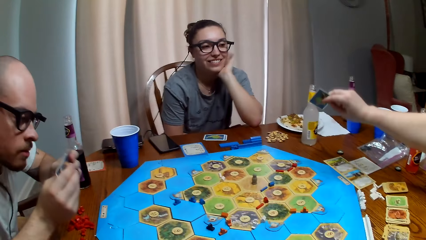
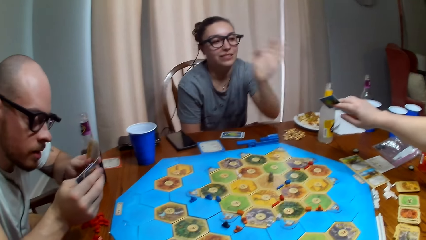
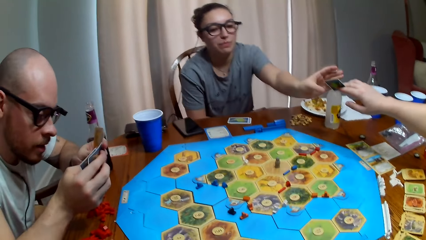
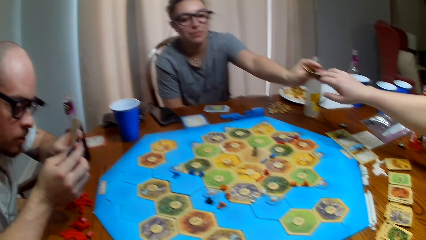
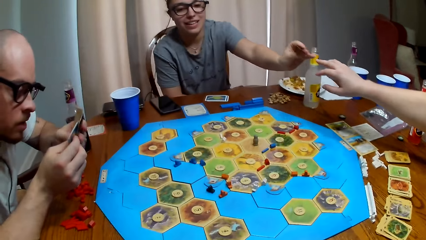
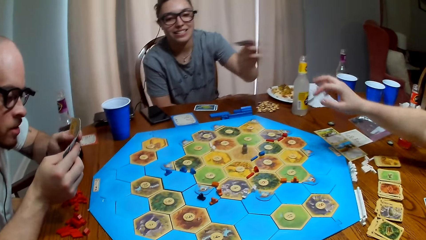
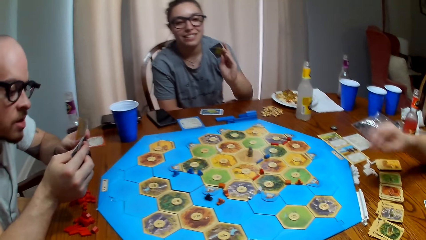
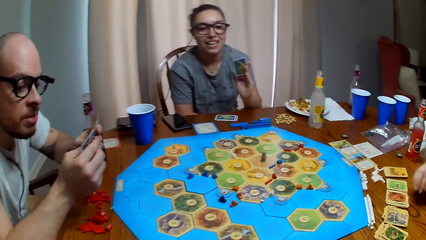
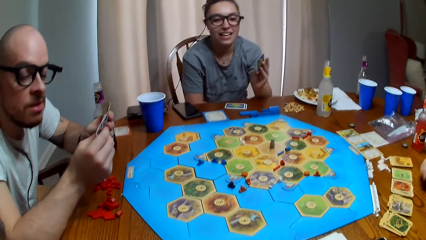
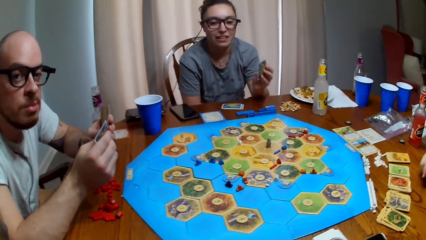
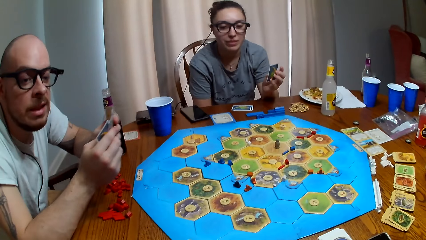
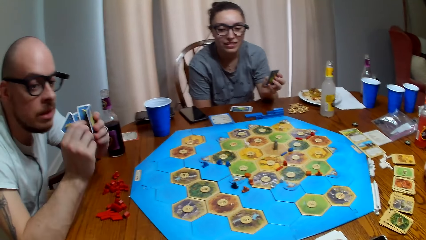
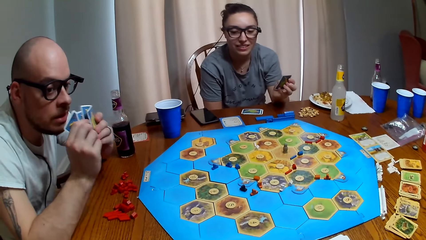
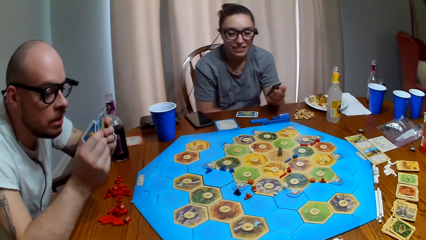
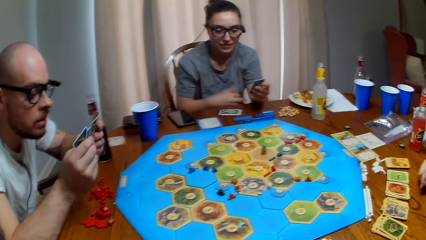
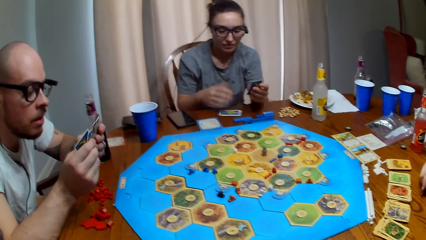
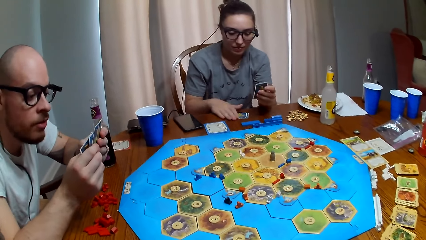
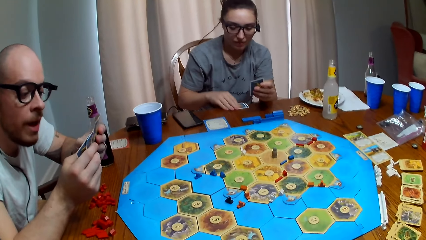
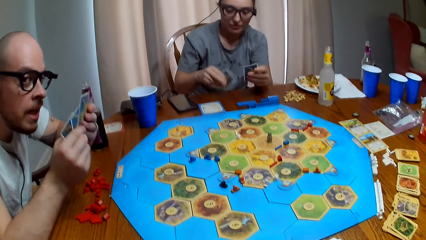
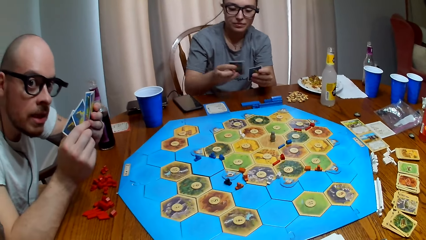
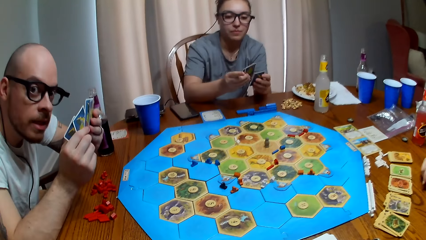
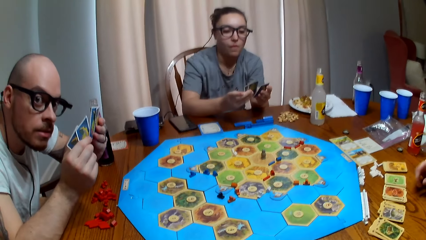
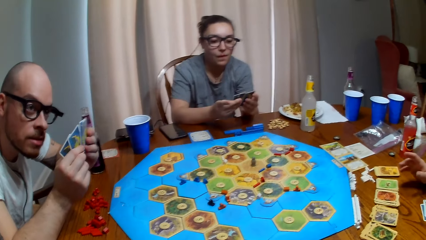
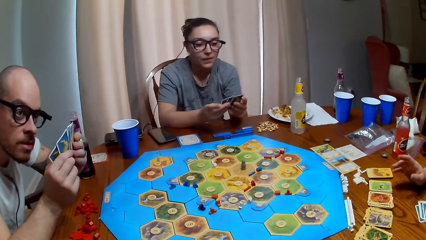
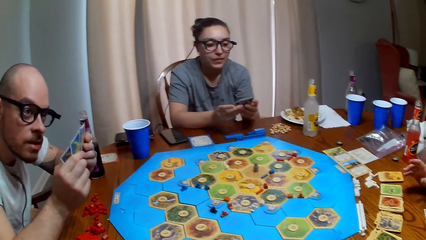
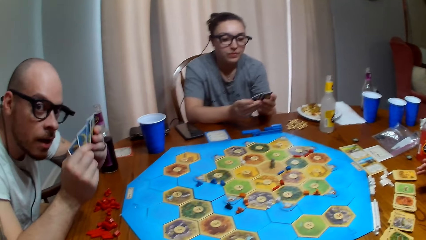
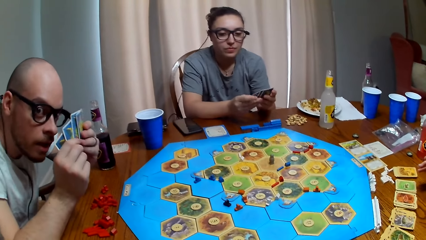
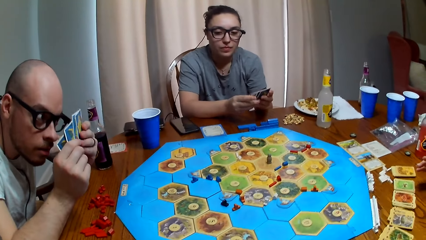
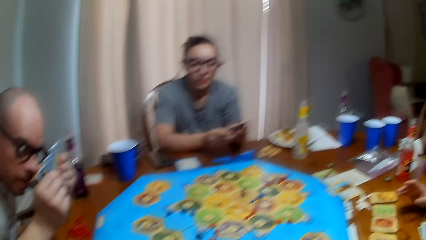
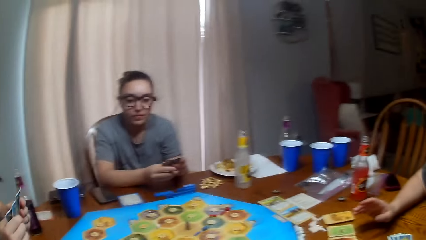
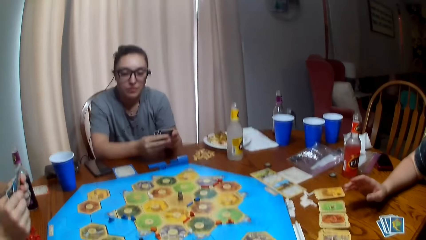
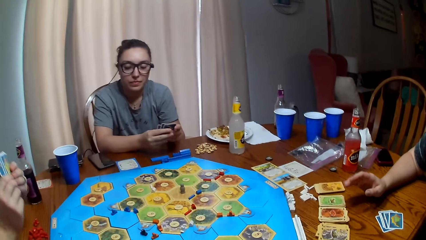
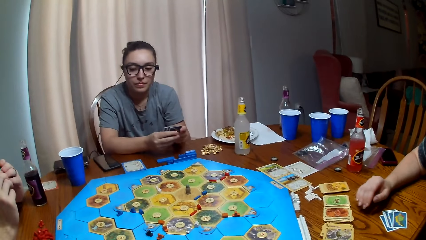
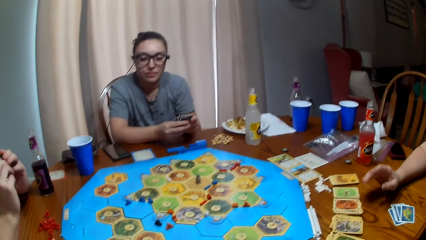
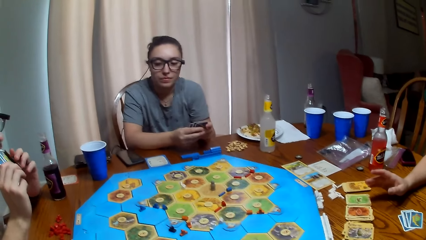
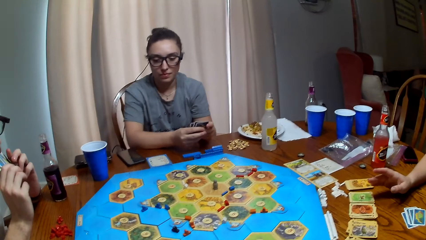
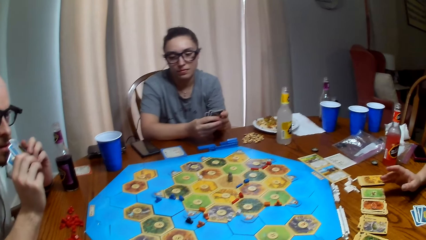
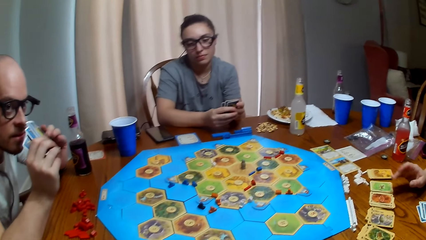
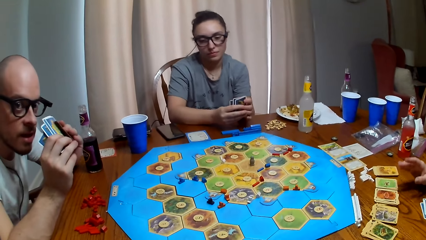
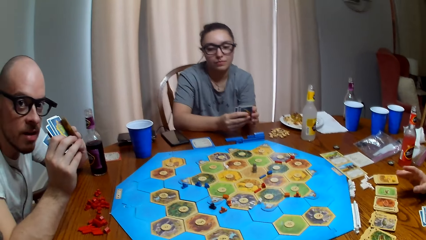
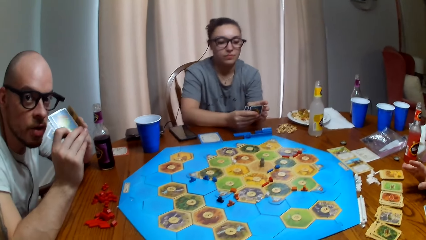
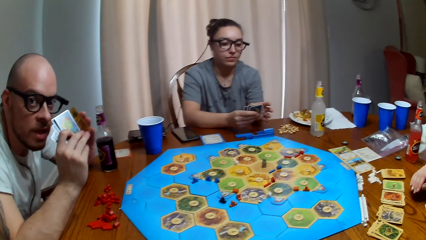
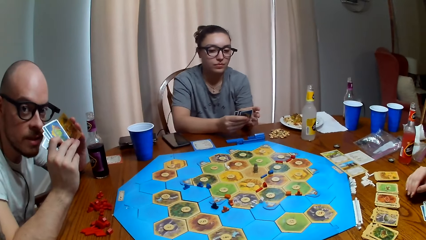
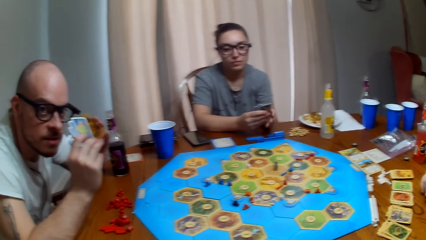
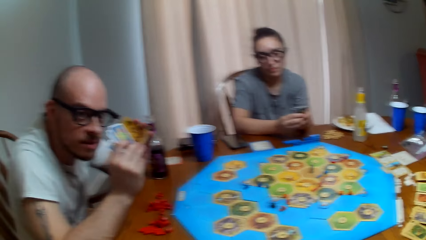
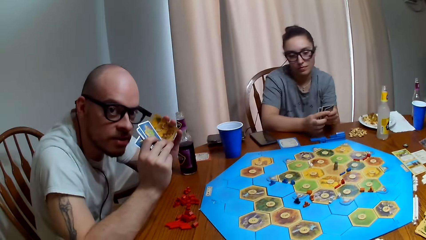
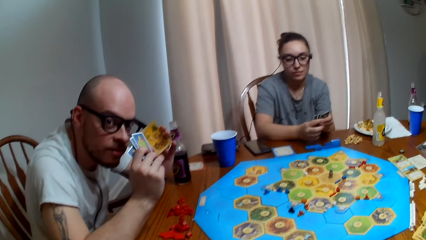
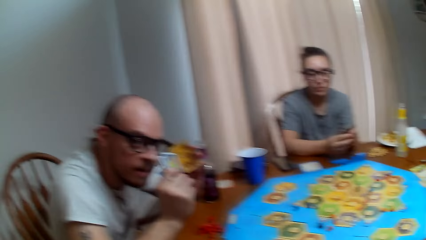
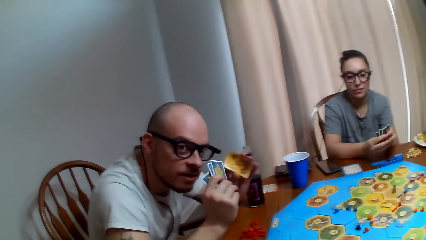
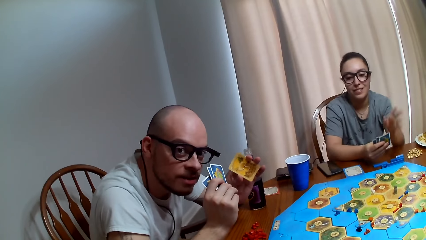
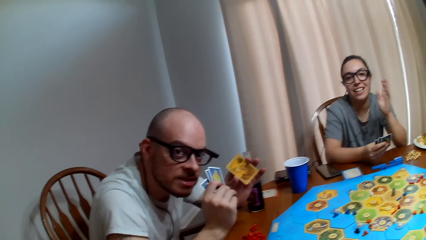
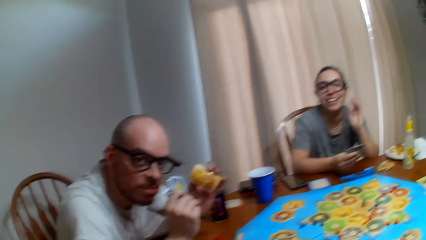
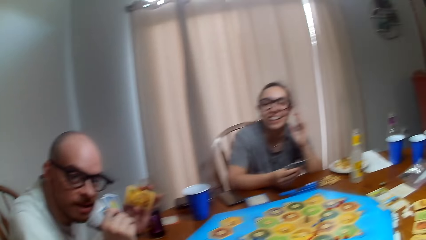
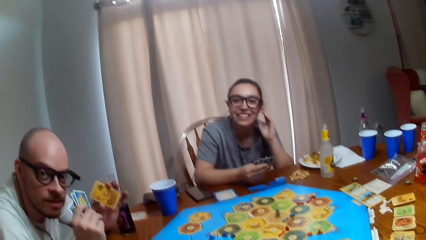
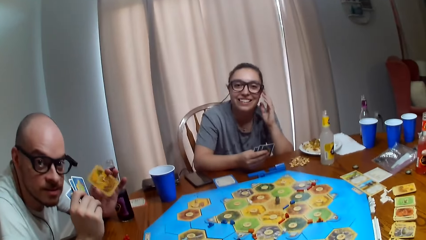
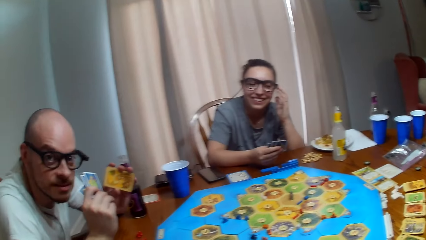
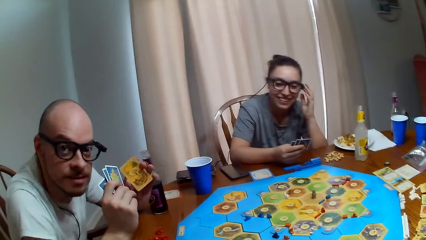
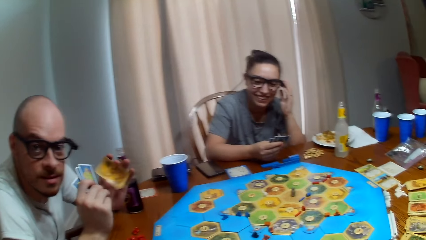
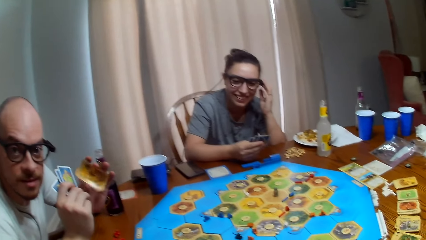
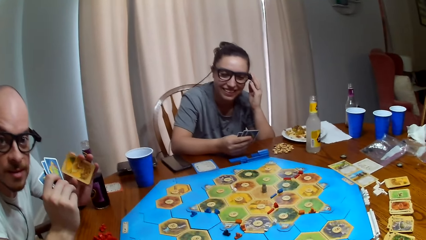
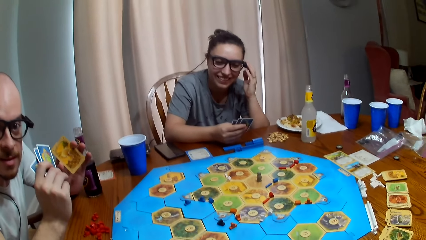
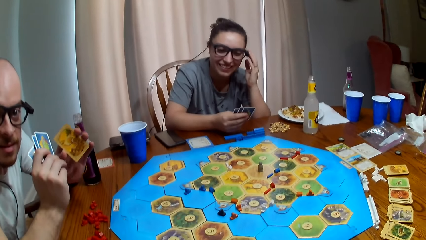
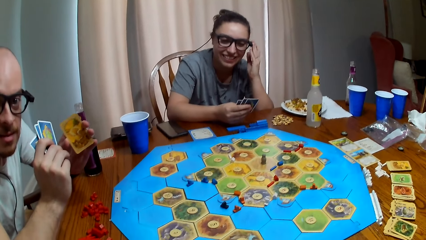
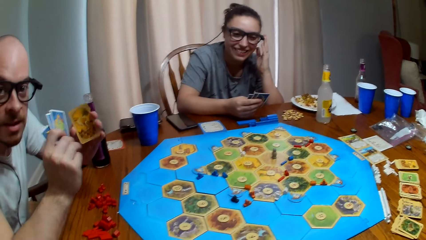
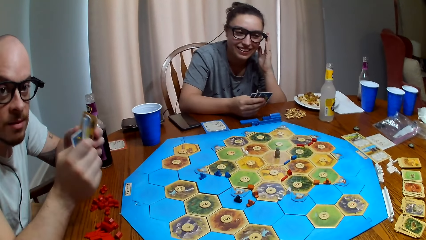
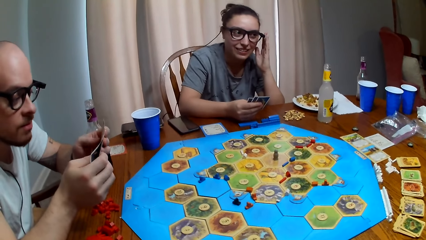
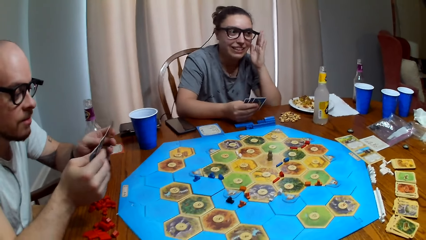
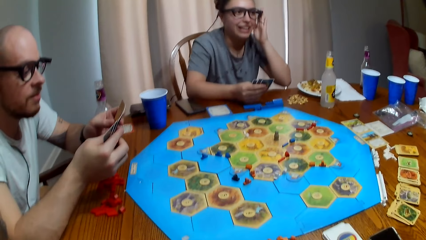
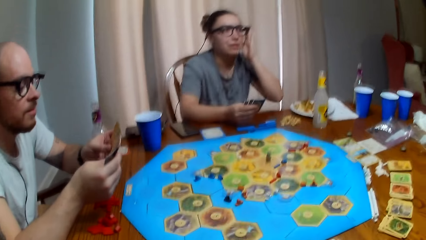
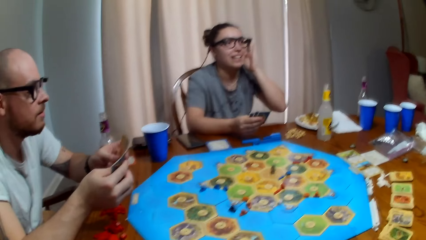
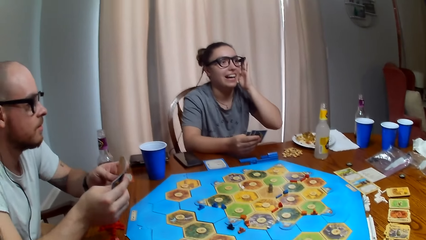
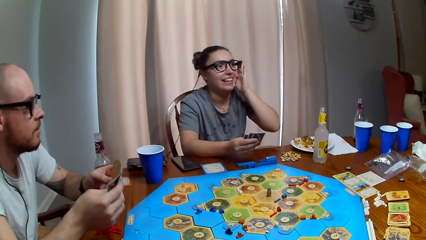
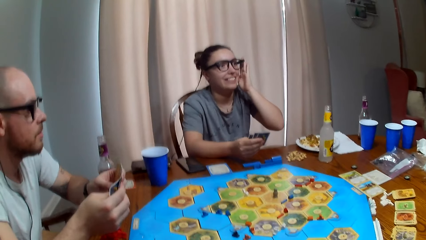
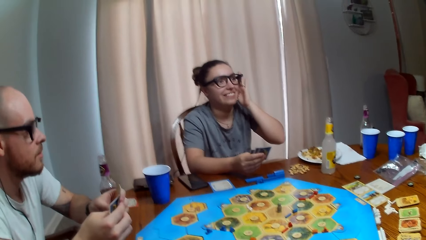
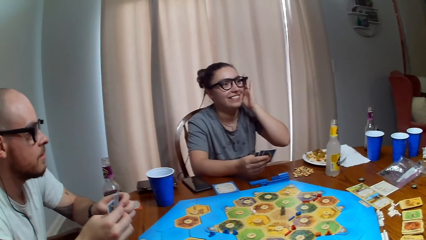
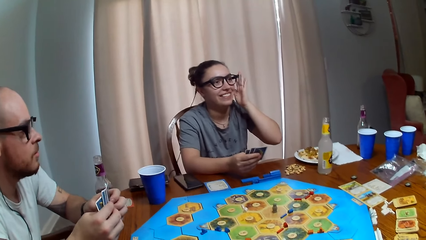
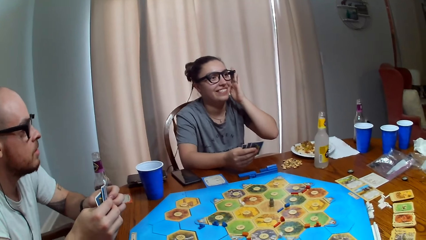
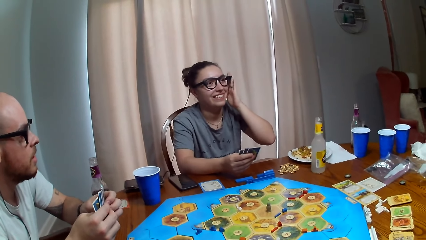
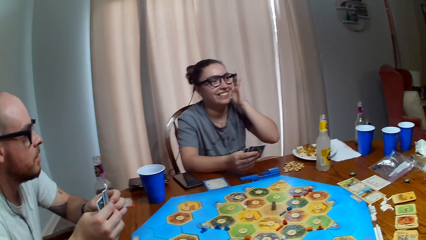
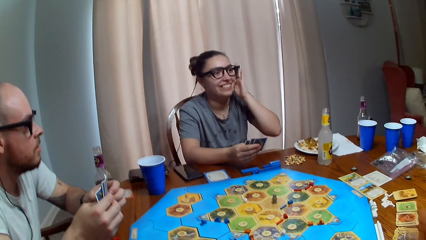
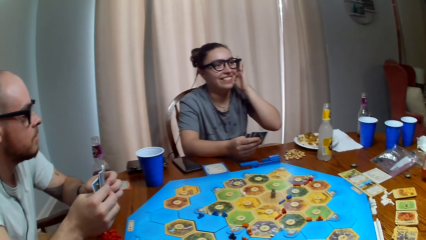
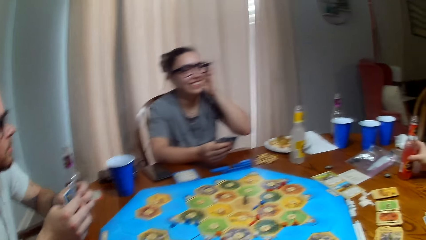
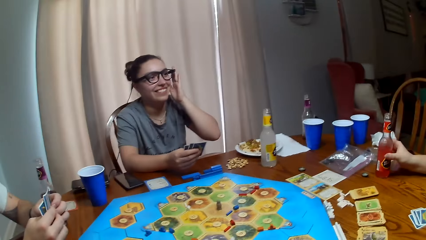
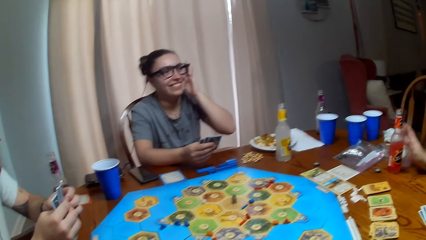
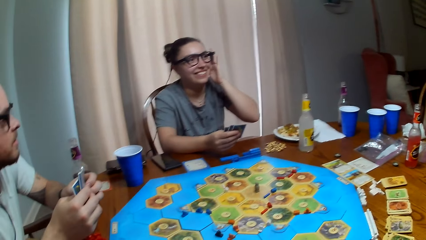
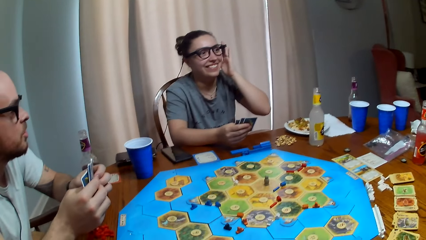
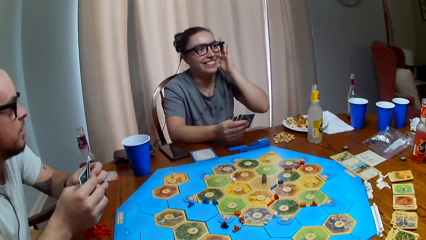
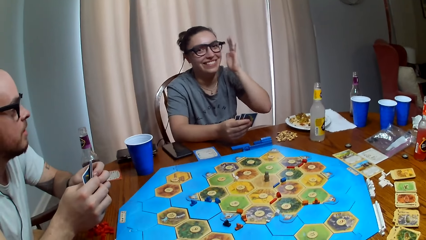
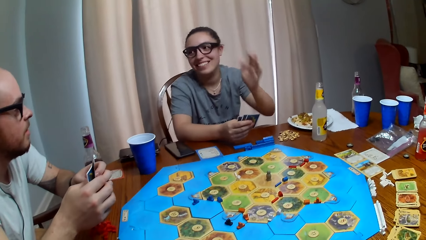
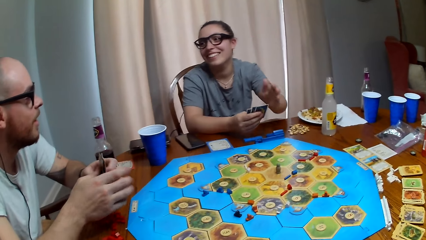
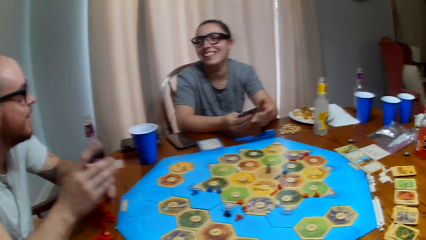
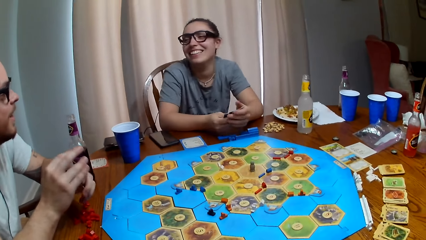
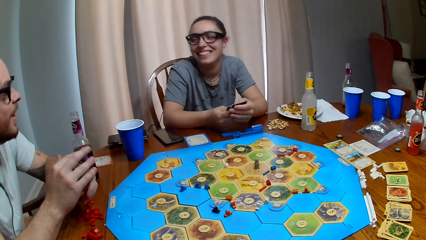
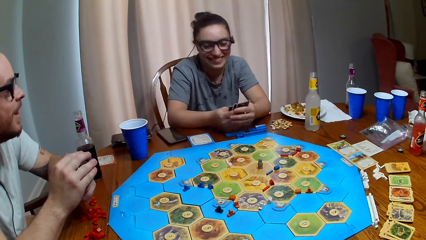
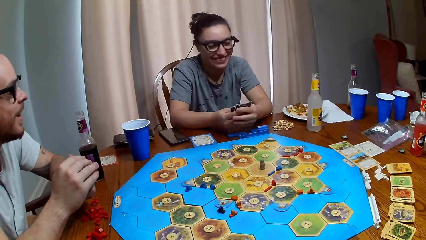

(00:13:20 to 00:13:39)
A person passes a card to another person. The camera wearer dialogues to the first person, a third person and the second person. The third person talks. The first person talks. The camera wearer laughs.
